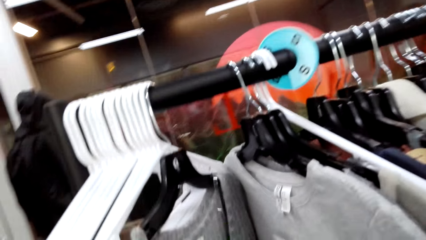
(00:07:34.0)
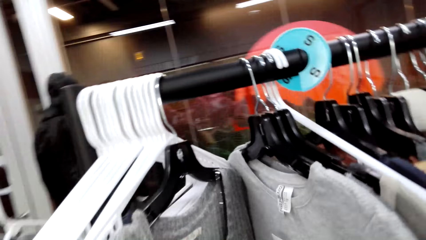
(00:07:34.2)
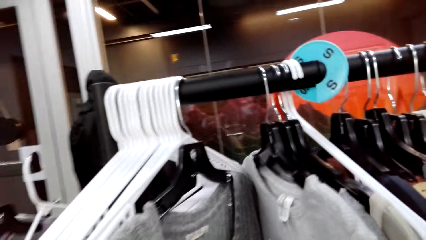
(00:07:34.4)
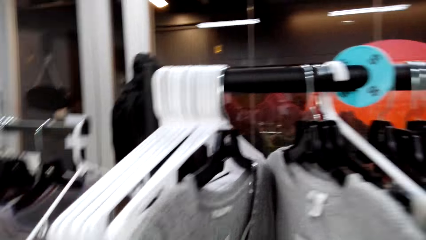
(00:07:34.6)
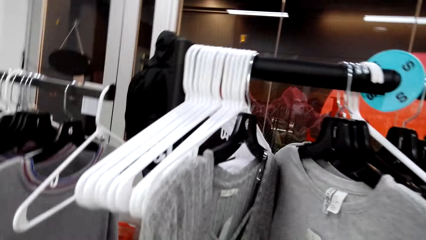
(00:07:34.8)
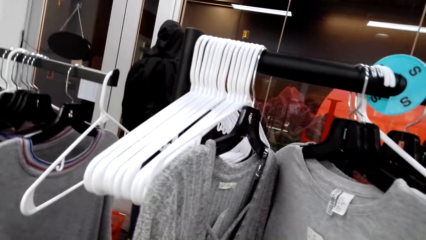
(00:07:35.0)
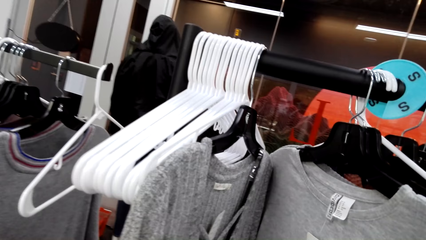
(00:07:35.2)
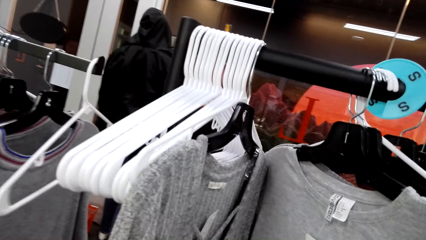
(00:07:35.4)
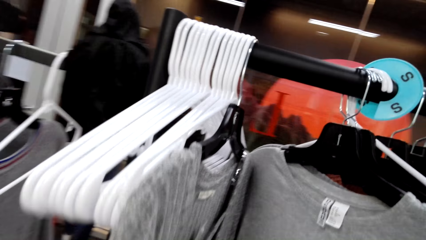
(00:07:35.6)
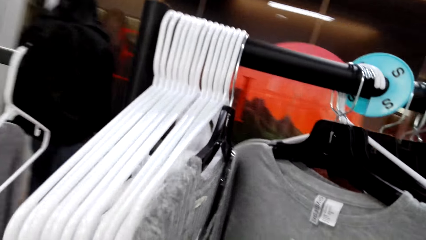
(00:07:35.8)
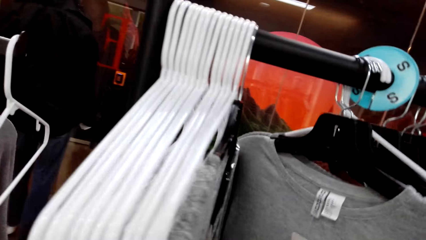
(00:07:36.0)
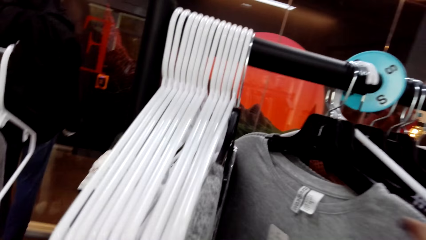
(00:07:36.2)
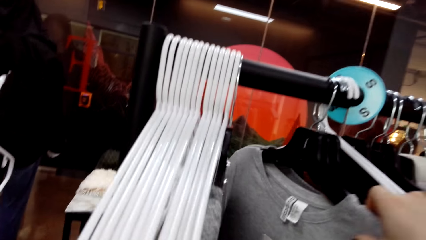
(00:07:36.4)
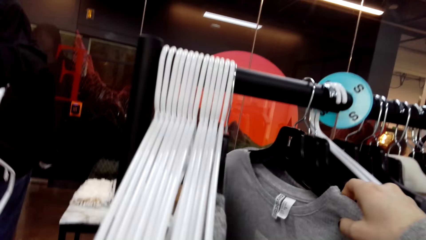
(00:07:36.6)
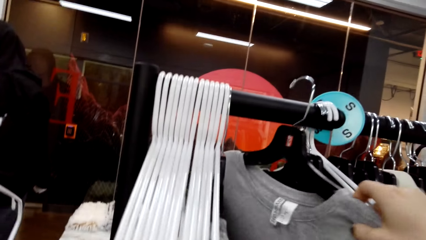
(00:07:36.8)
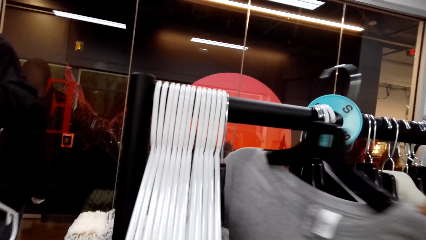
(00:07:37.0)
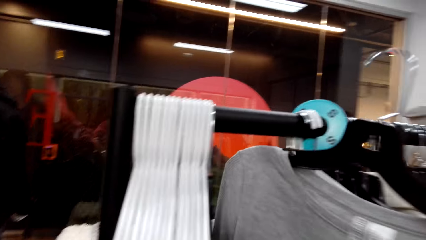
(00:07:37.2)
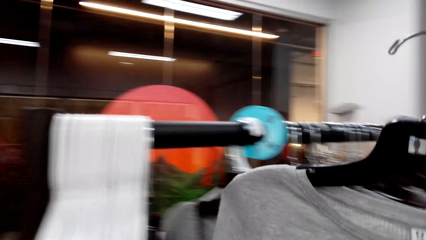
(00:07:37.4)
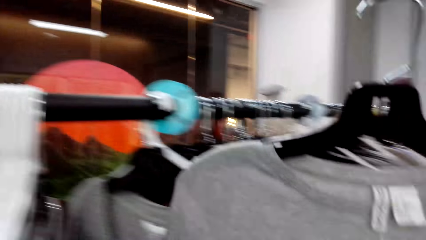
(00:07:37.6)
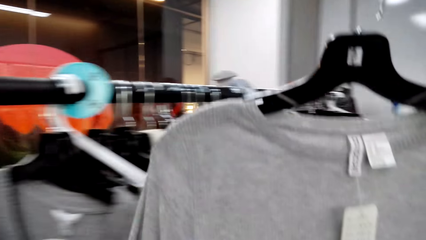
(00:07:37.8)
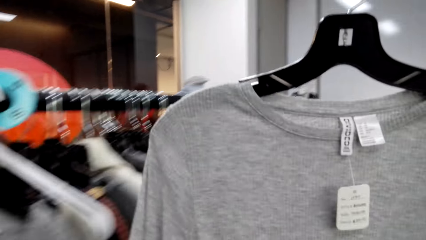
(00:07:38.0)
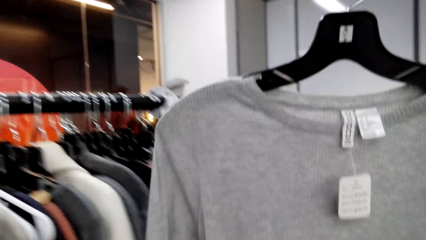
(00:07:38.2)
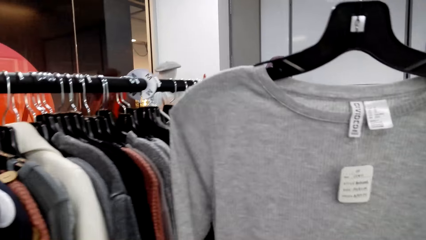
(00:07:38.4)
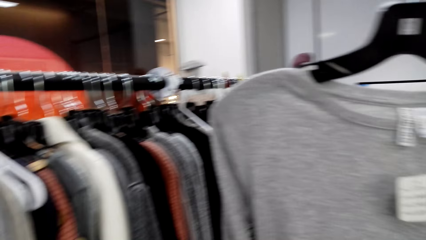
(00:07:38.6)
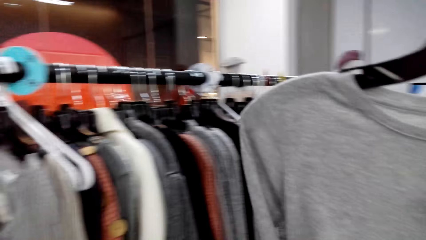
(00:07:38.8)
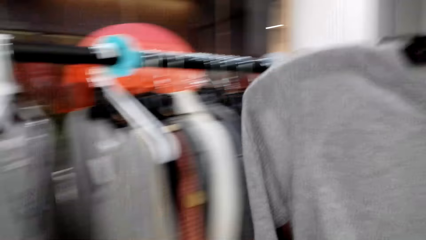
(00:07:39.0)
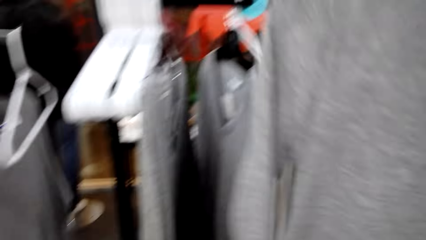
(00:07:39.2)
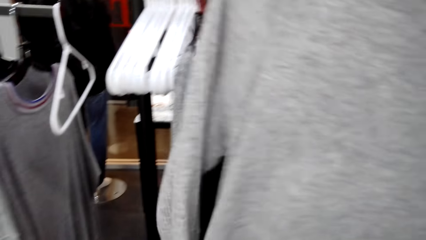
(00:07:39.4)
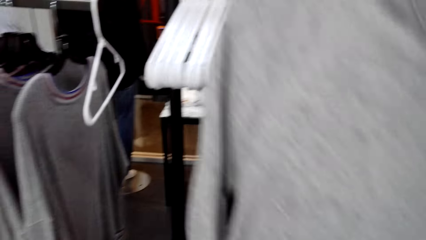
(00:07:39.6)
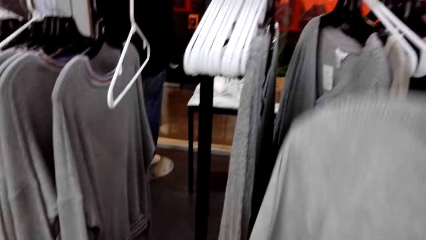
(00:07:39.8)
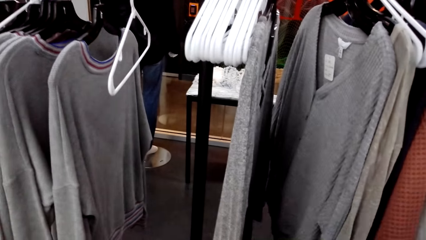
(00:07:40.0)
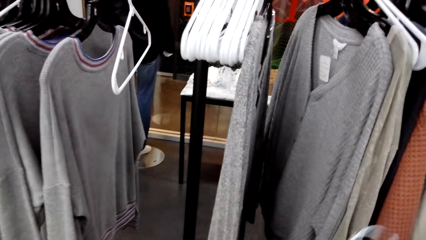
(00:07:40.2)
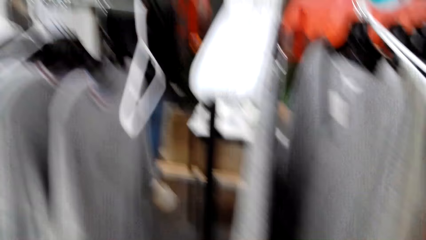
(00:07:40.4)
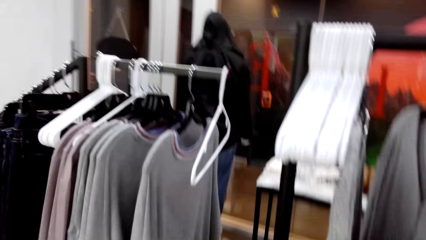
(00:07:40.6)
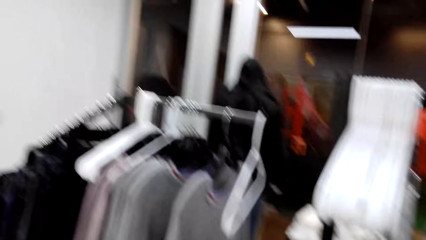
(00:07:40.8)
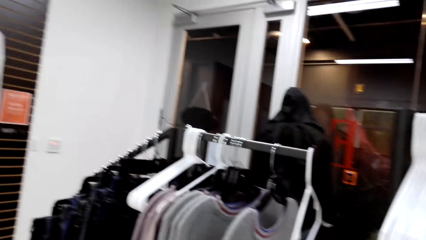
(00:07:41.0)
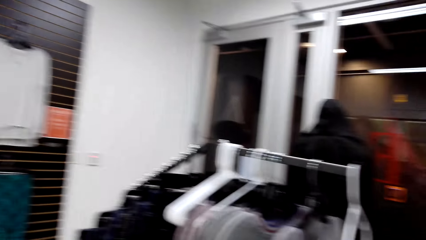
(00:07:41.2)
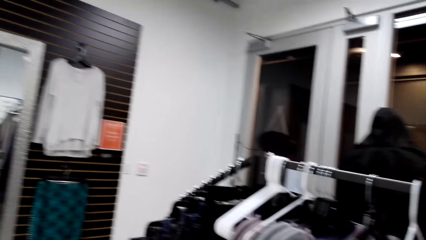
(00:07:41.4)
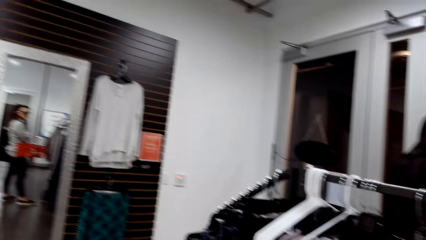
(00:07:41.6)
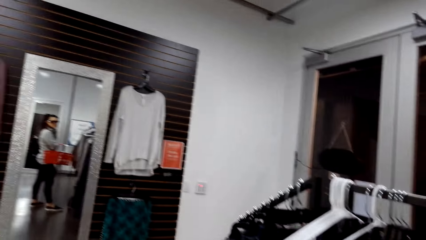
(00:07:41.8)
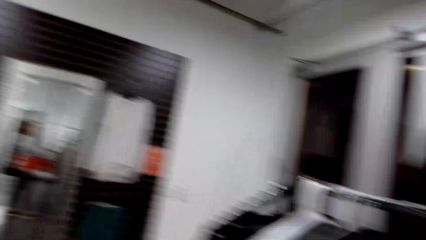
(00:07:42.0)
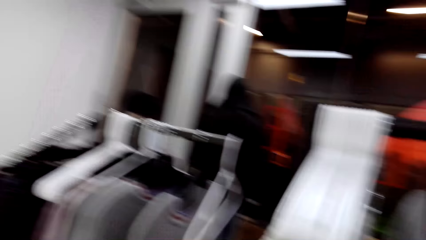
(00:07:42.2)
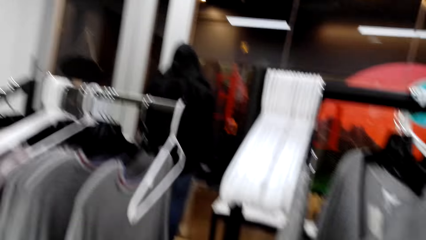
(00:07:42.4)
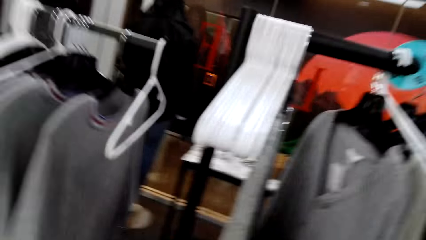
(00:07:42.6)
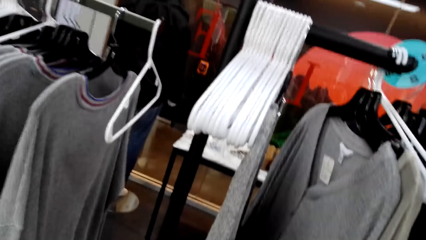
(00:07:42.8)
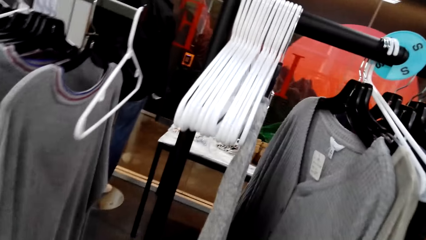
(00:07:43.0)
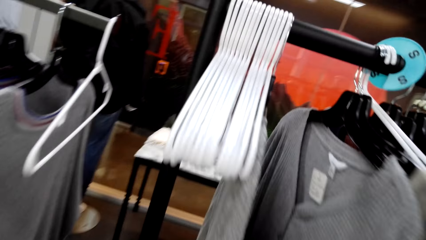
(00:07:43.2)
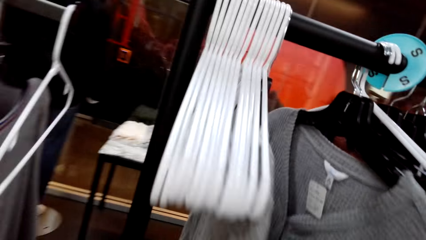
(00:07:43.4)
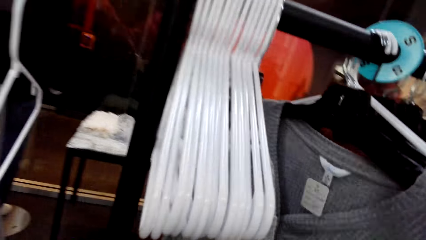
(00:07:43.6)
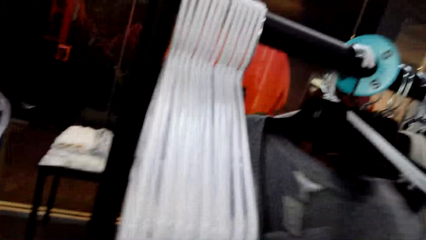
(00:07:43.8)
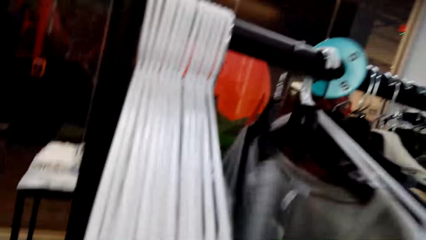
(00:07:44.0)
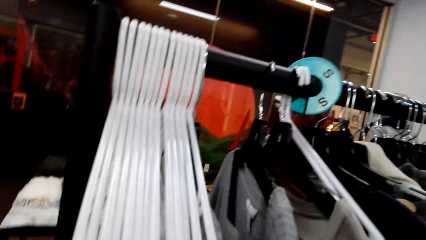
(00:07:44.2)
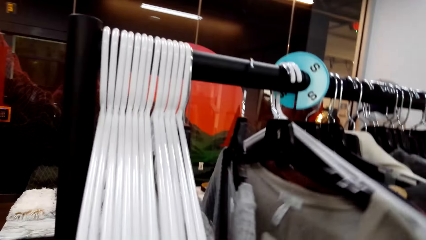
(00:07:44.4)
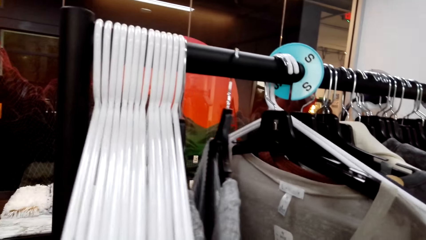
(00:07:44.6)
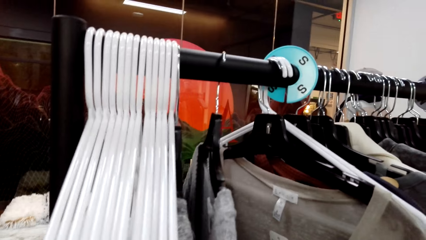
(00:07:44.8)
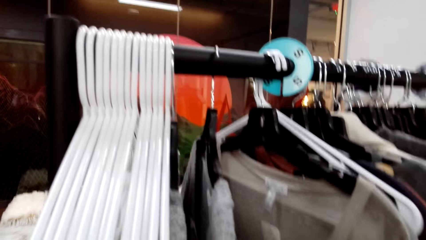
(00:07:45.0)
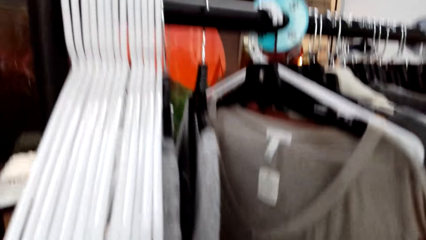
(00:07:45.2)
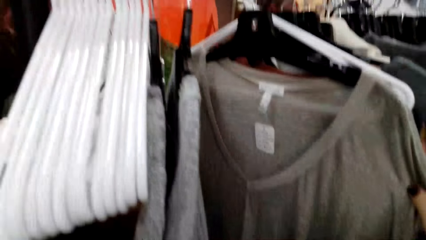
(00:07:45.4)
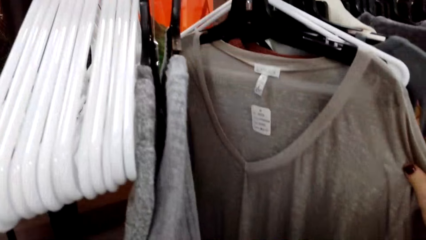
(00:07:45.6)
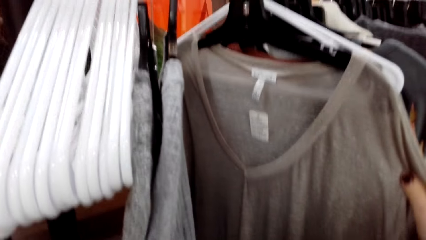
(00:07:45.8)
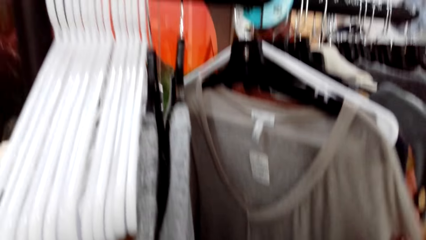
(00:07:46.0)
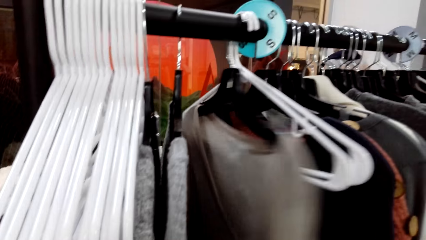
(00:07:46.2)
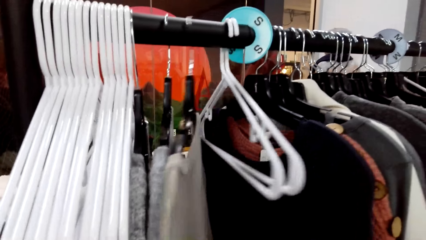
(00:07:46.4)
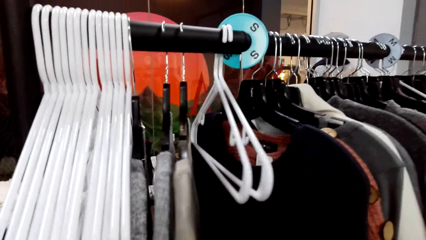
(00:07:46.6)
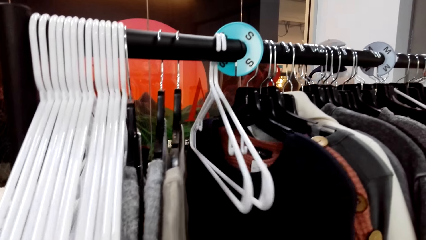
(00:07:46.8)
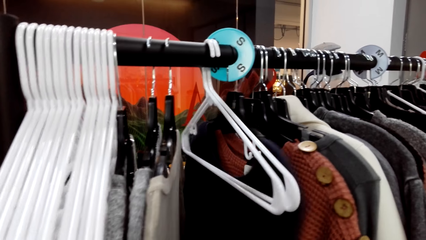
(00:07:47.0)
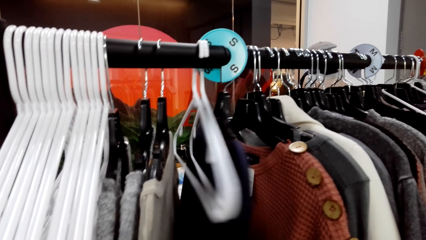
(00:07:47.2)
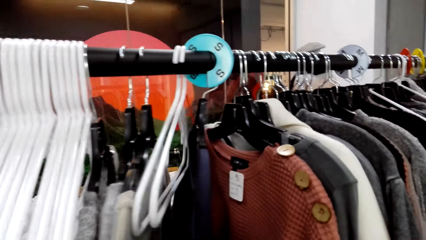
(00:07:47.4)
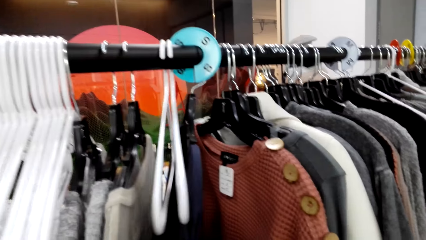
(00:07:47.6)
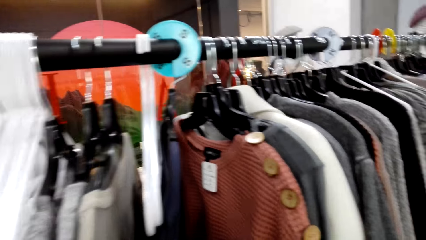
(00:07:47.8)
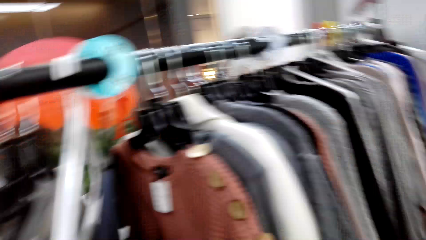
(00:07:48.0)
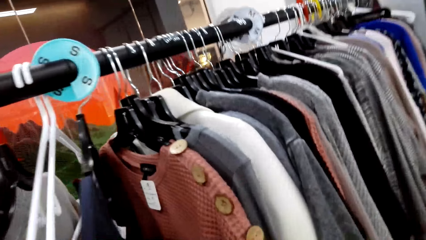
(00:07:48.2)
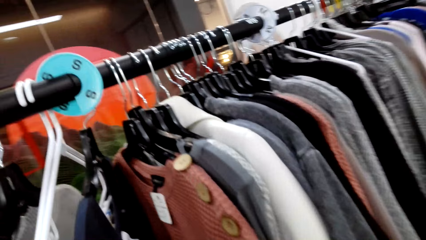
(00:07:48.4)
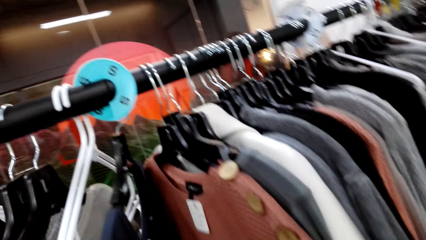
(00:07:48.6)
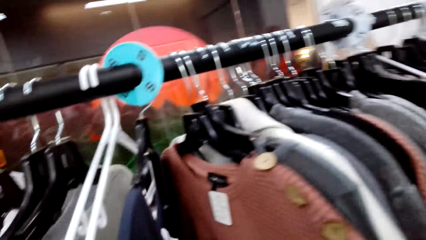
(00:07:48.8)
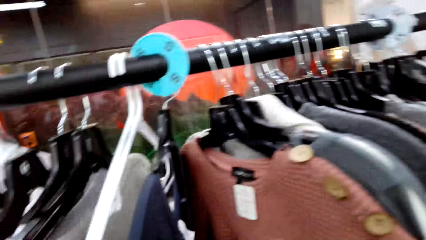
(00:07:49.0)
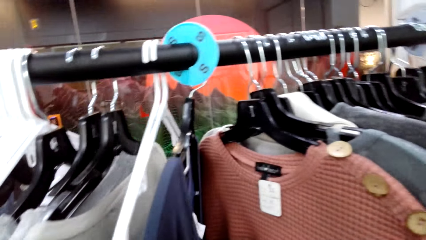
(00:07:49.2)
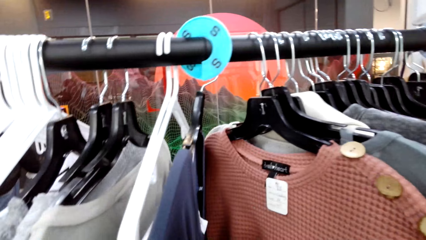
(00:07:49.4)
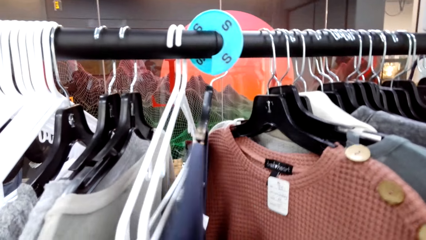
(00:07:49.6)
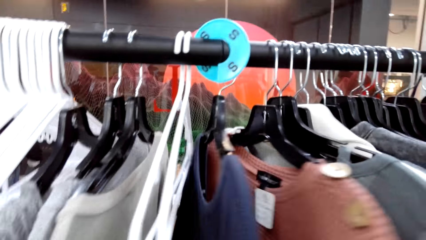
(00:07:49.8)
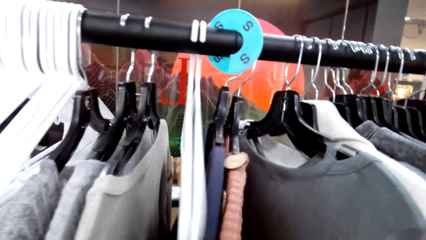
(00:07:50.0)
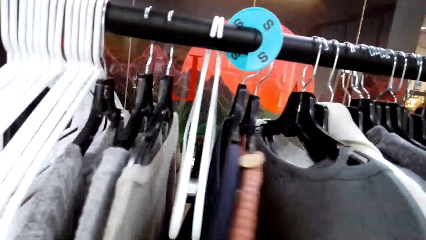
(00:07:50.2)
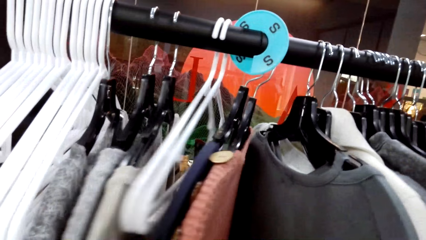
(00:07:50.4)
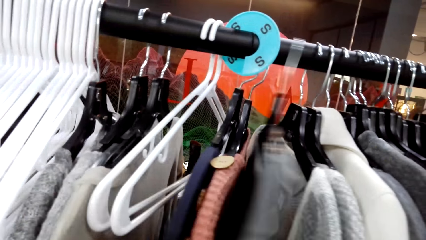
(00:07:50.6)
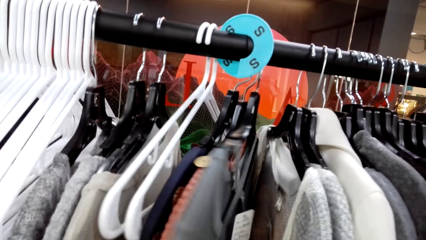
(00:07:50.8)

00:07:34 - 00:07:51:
The camera wearer picks up the shirt from the display with the right hand. They stare at the sweater. They look around. They look at the cloths. They hang the shirt on the stand. They stare at the sweater.
